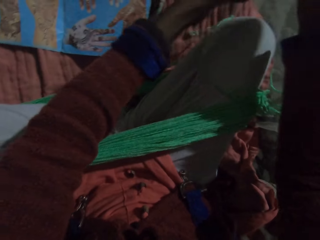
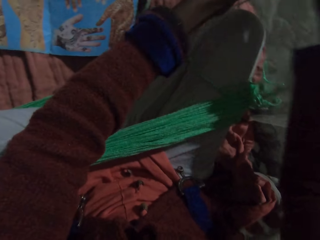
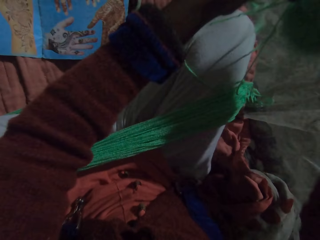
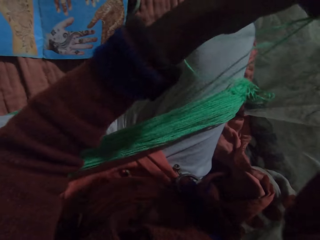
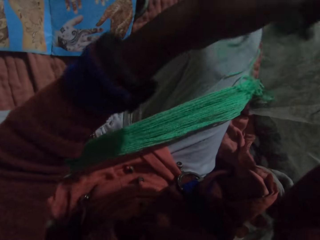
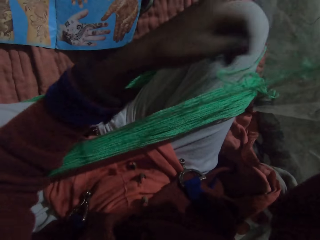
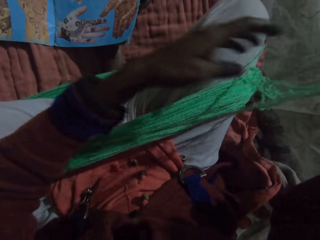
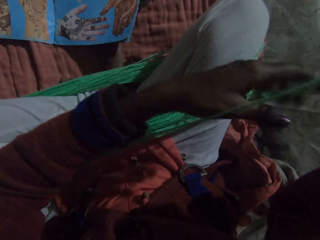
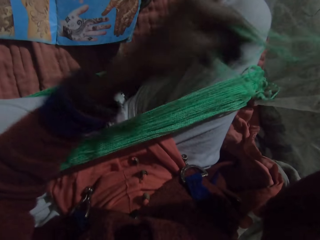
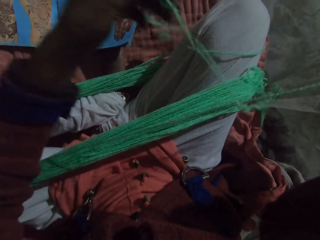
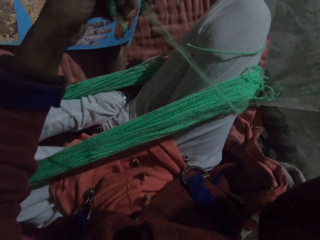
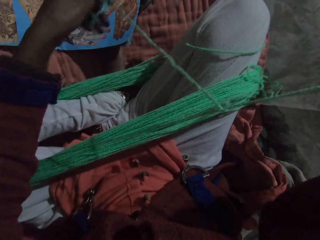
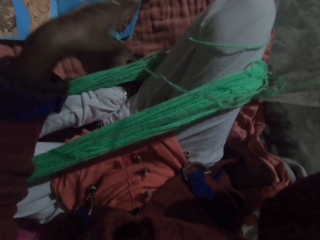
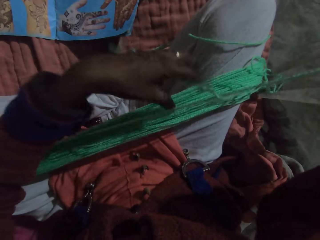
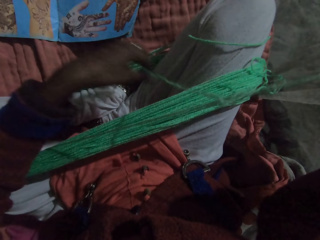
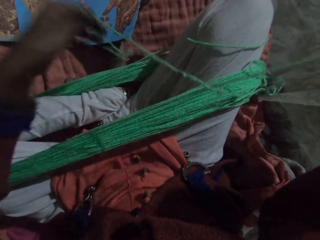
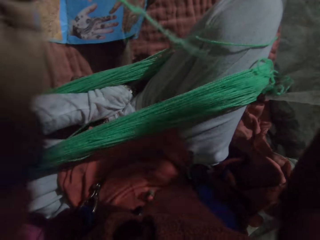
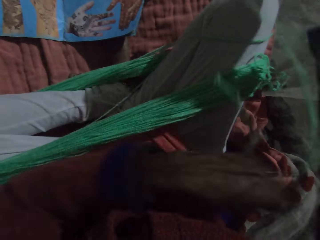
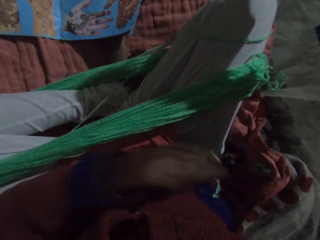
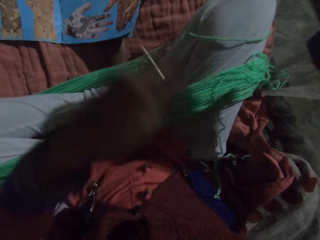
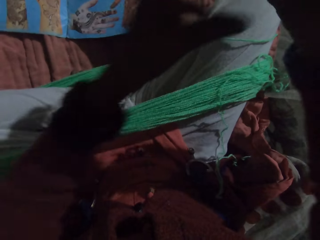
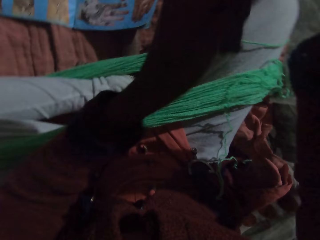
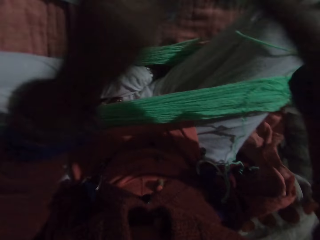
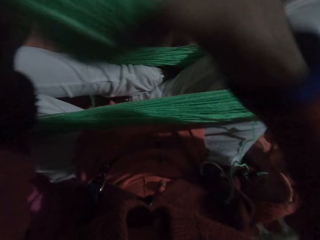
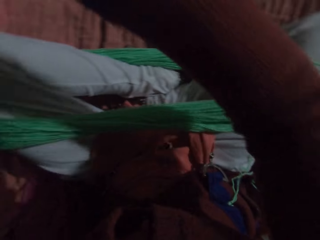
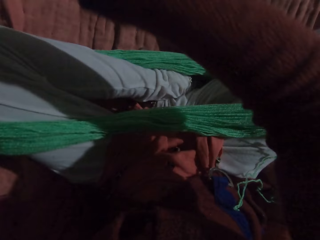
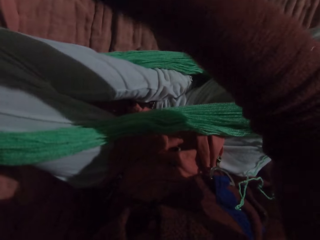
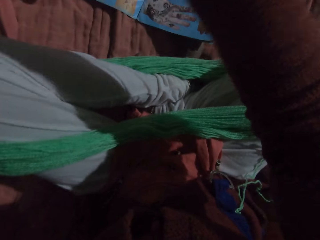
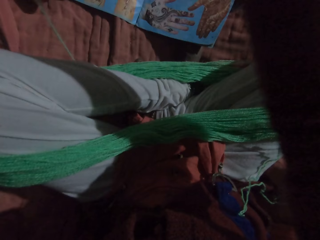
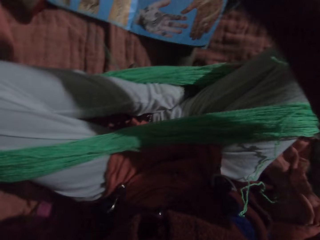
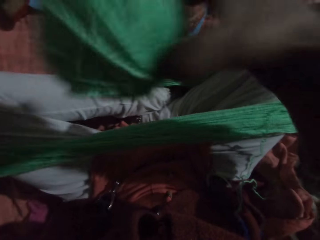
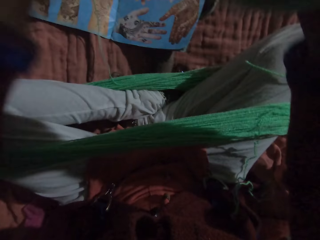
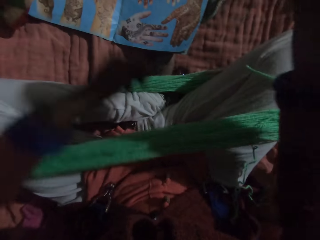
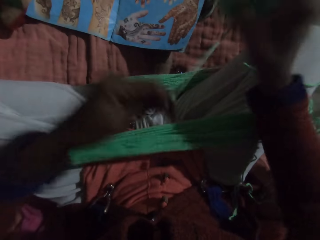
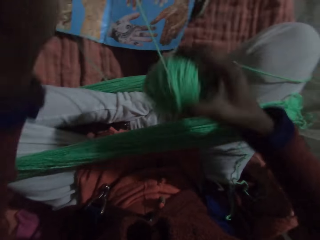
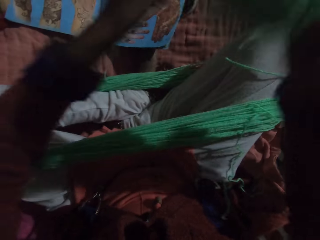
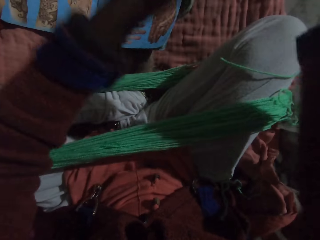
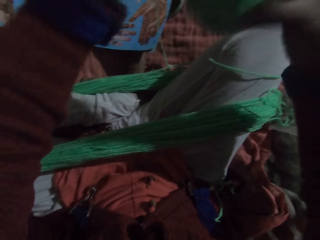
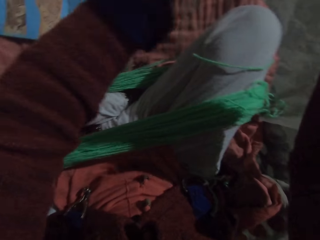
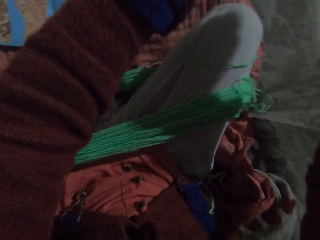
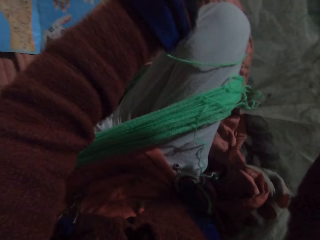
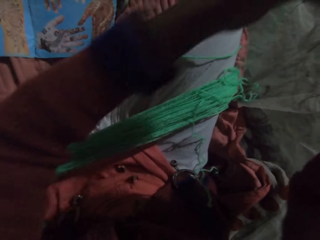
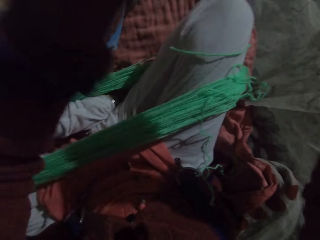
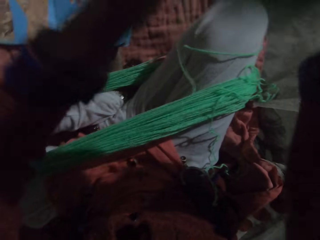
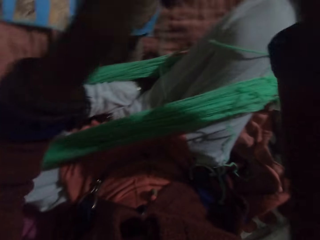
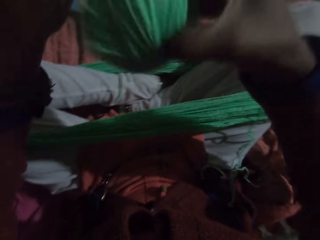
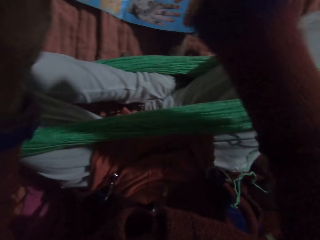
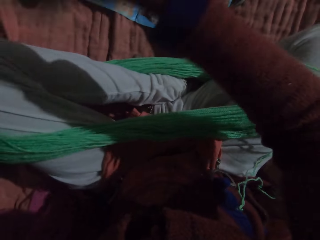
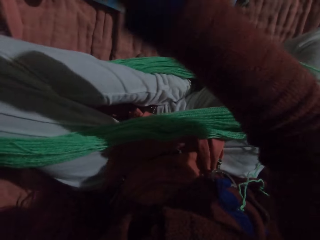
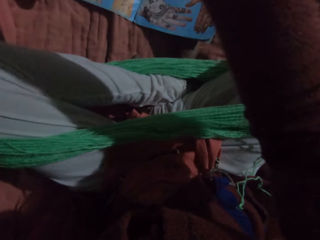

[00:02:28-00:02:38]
The camera wearer adjusts the yarn with her hands. She rolls the yarn with her hands.

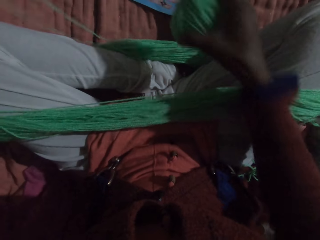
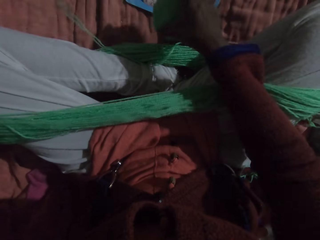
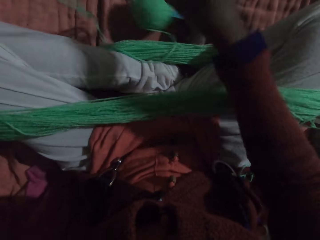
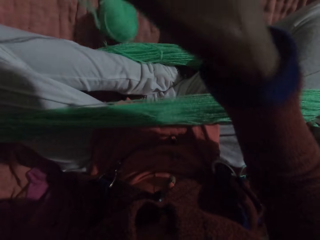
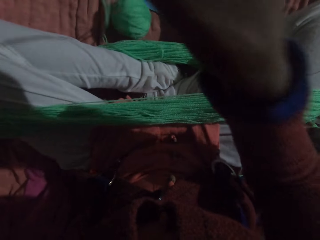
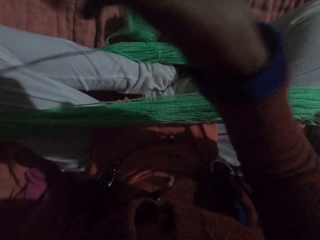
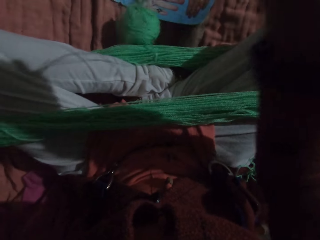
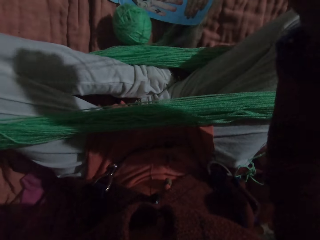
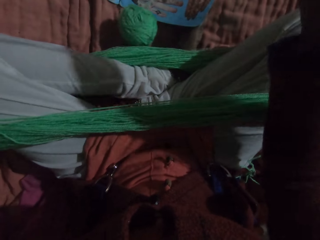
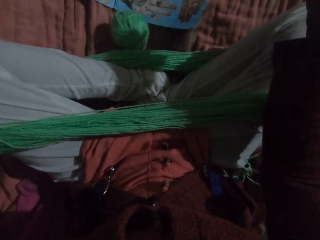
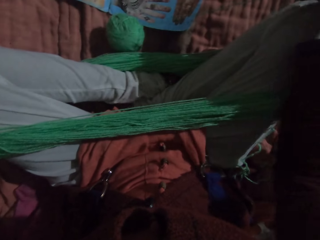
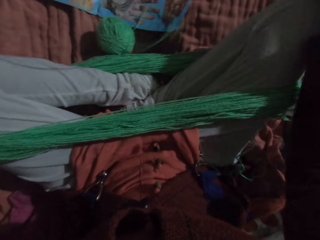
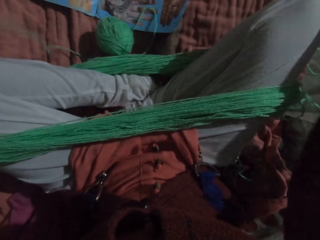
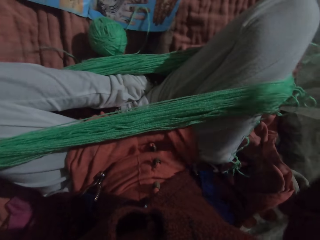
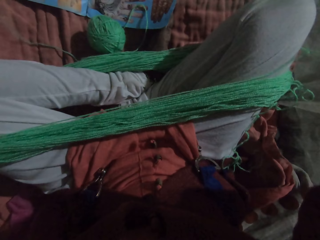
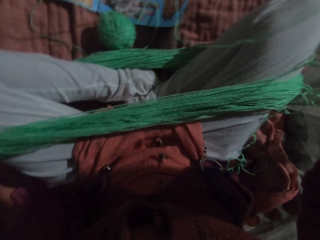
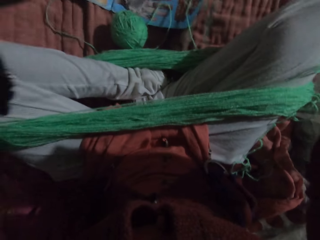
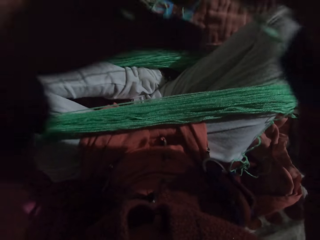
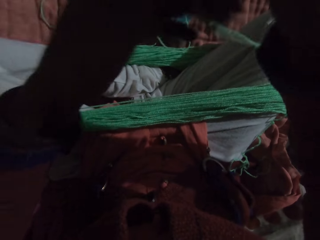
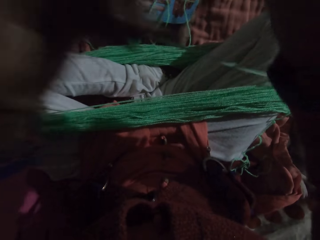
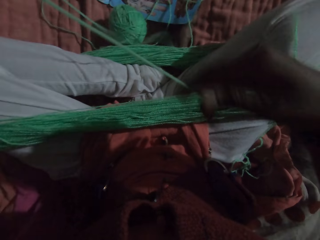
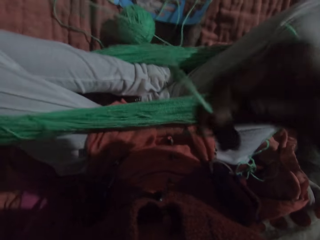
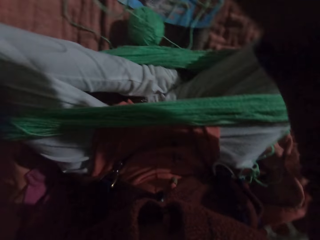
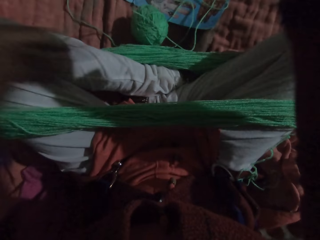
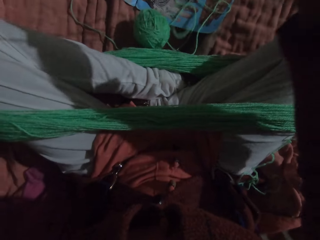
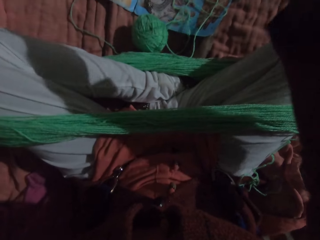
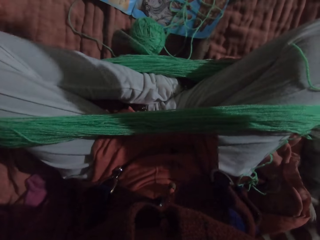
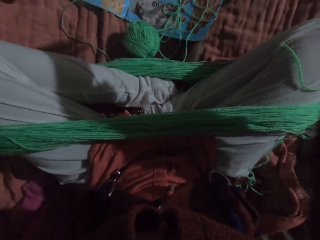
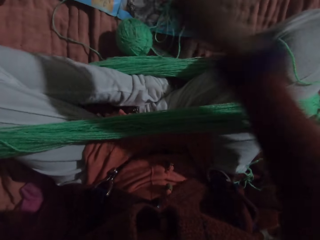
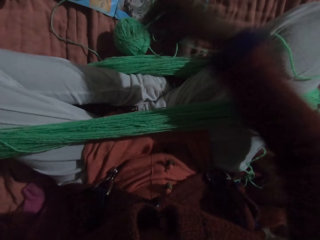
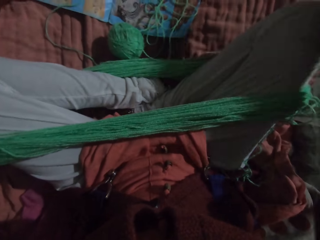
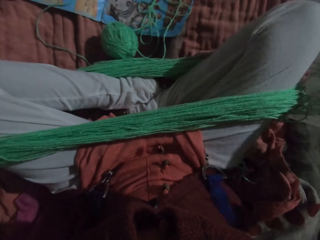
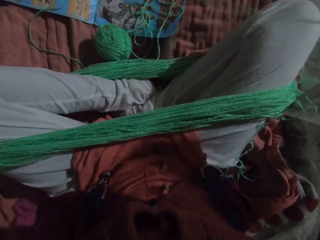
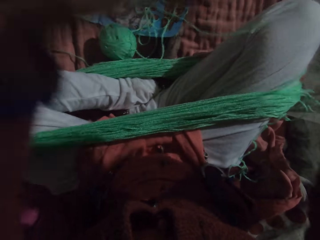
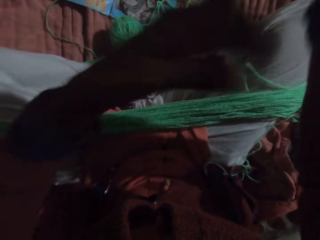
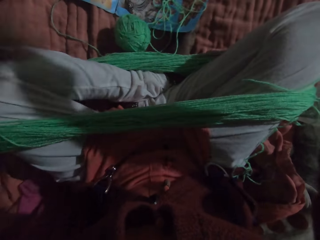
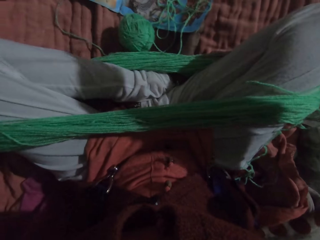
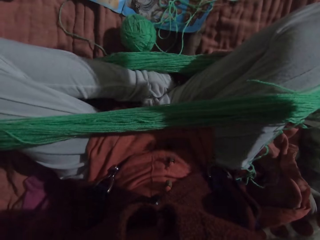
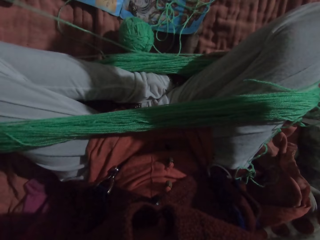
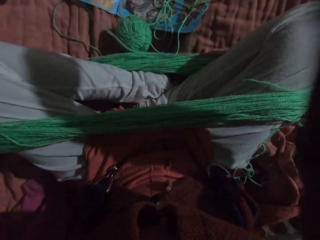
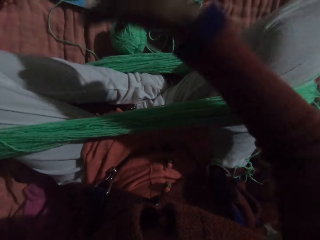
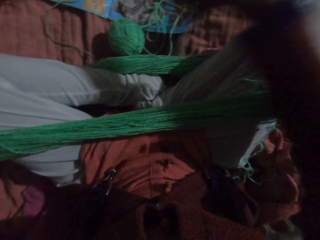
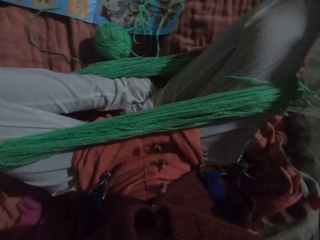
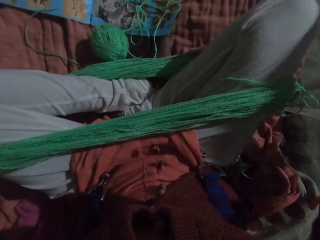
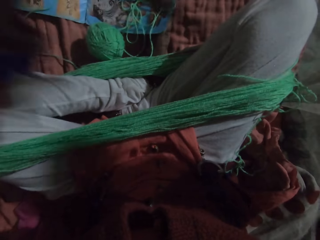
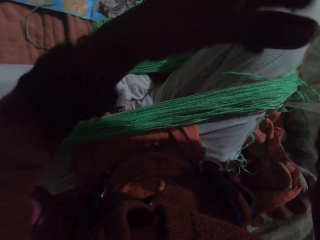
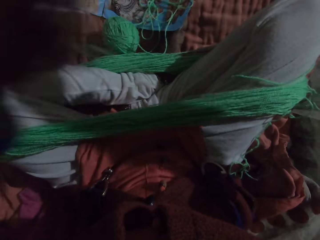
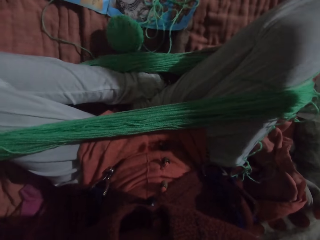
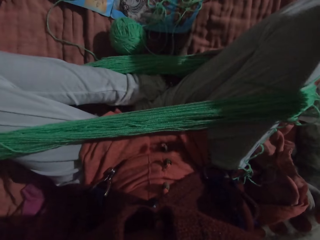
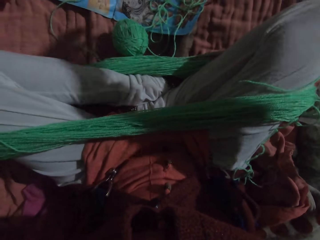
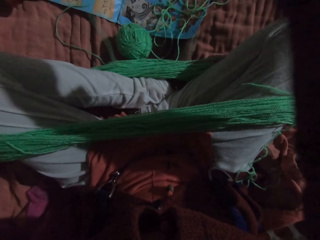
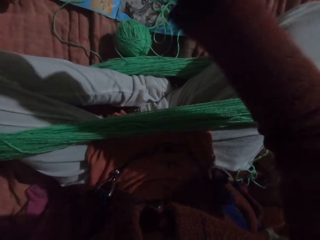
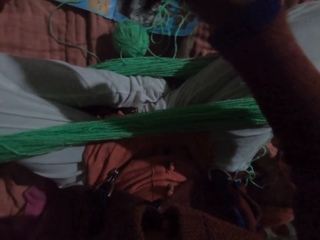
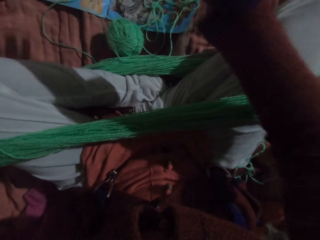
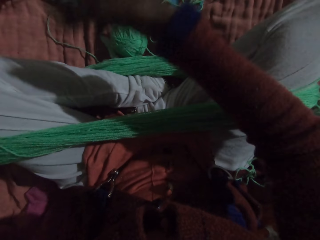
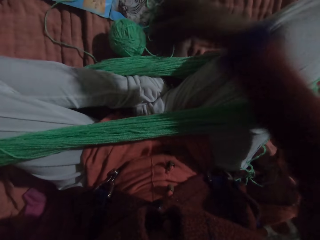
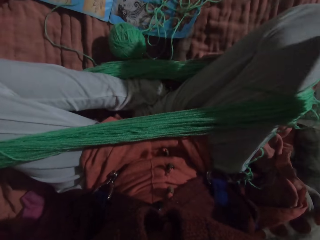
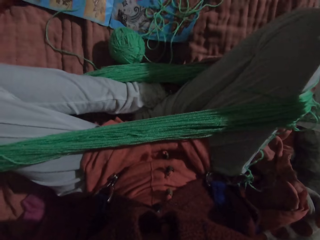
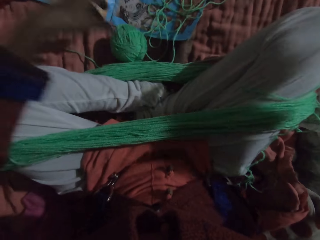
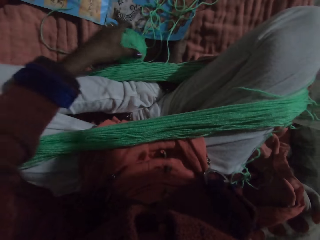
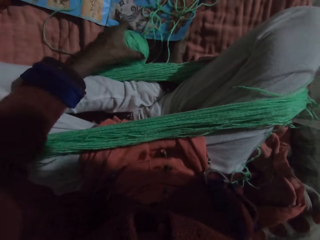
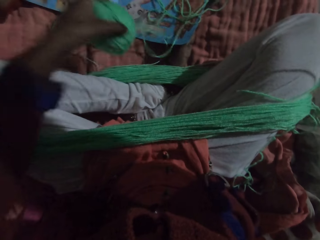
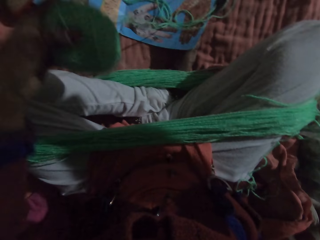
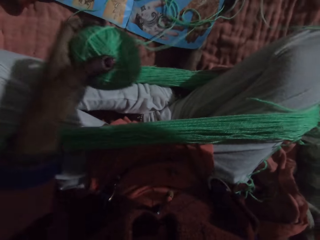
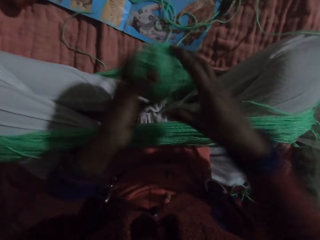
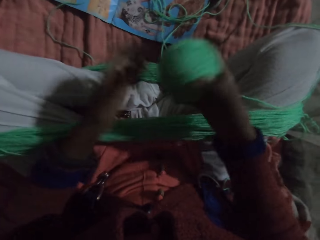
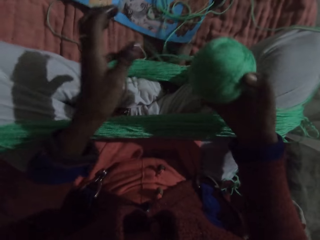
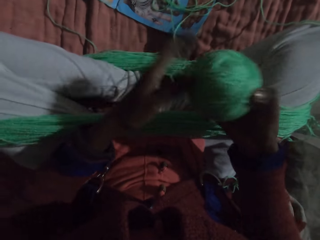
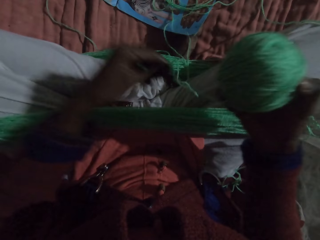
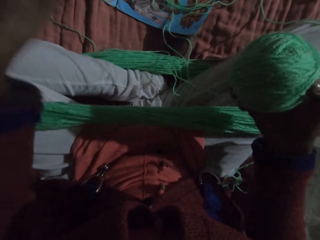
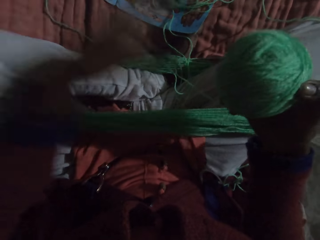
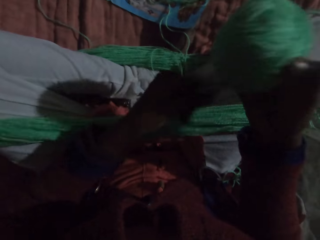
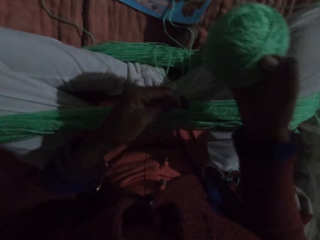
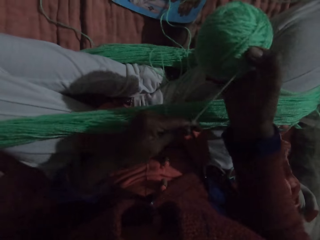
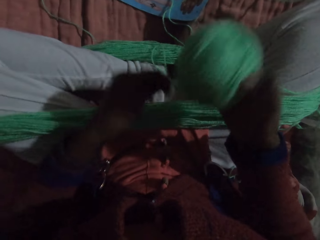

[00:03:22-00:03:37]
The camera wearer drops the yarn in her right hand on the floor. She puts the thread roll near her leg. She adjusts the yarn with her hands. She stretches the thread. She picks up the yarn from the floor with her left hand. She passes the yarn from her left hand to her right hand. She rolls the yarn with her hands.
